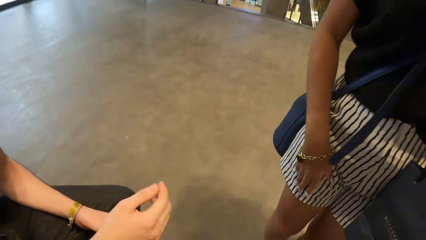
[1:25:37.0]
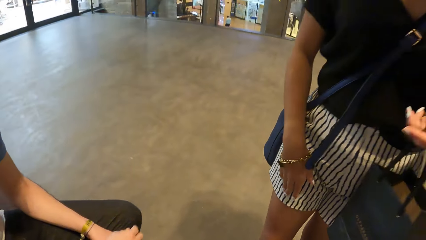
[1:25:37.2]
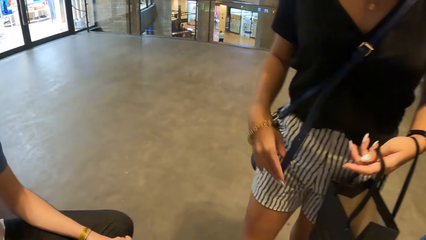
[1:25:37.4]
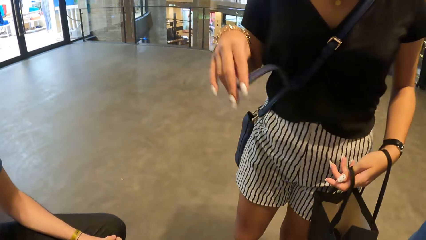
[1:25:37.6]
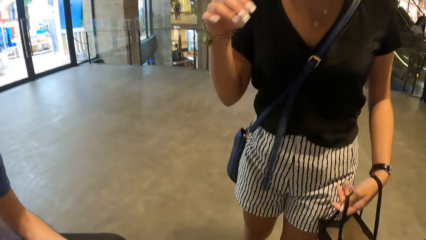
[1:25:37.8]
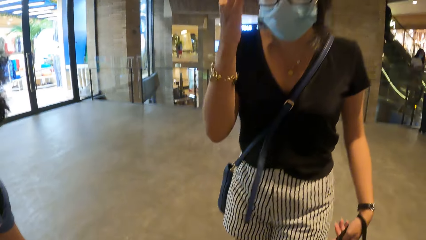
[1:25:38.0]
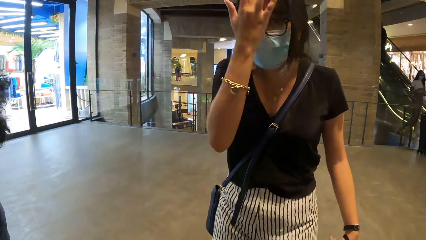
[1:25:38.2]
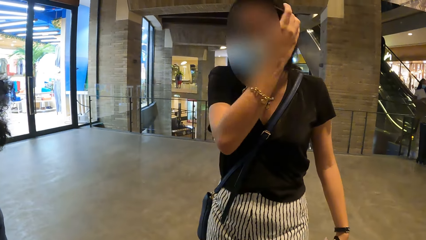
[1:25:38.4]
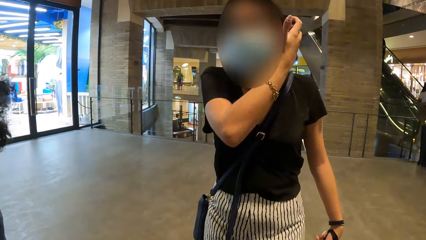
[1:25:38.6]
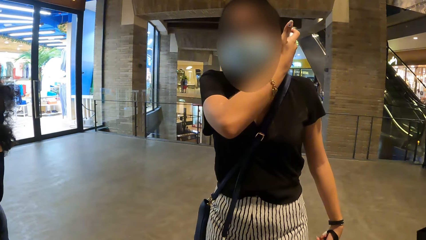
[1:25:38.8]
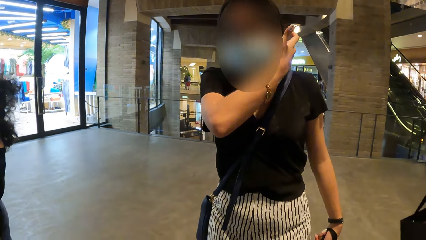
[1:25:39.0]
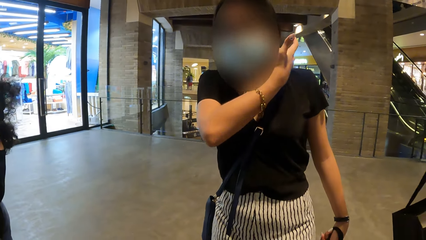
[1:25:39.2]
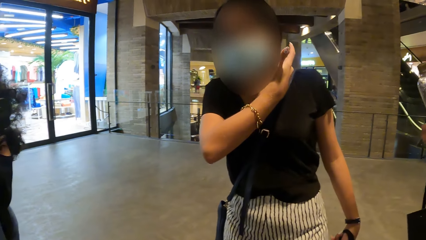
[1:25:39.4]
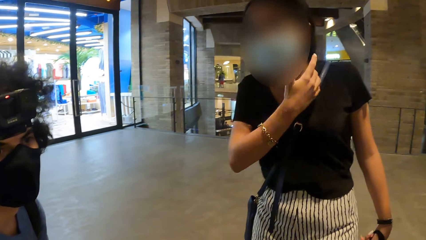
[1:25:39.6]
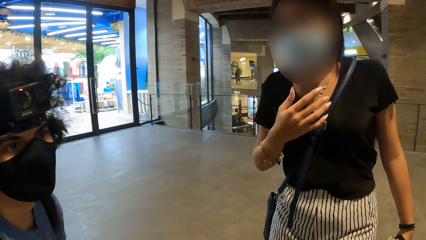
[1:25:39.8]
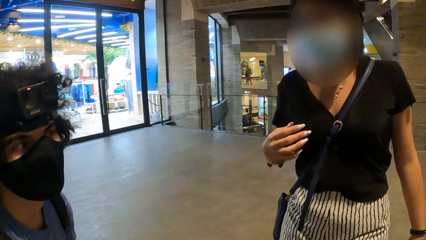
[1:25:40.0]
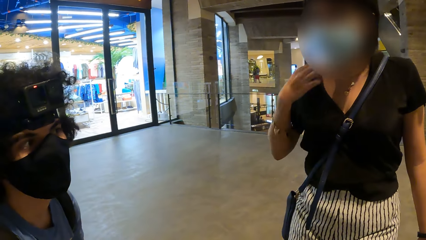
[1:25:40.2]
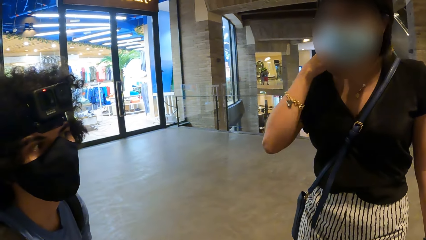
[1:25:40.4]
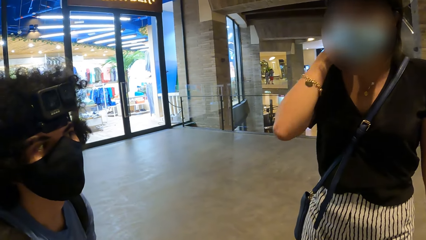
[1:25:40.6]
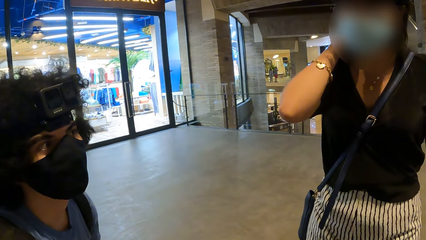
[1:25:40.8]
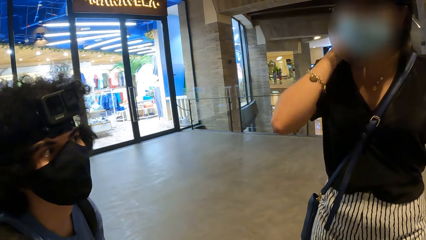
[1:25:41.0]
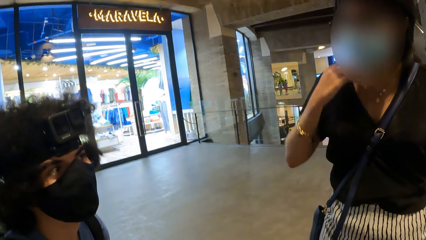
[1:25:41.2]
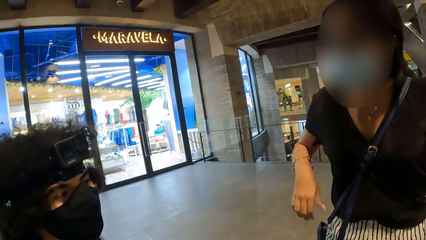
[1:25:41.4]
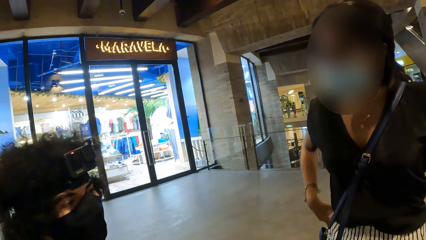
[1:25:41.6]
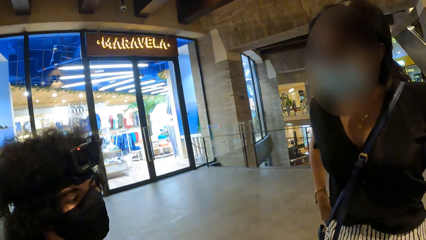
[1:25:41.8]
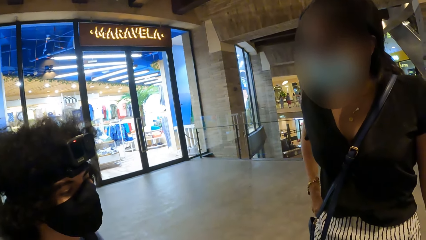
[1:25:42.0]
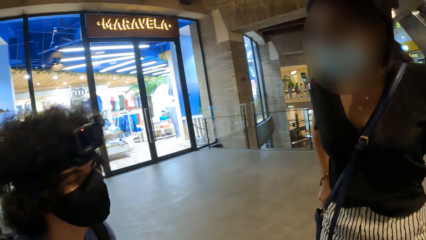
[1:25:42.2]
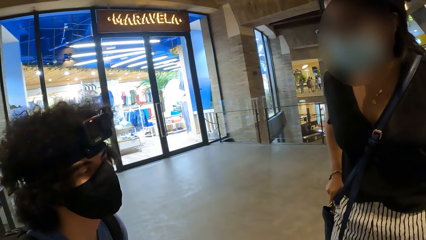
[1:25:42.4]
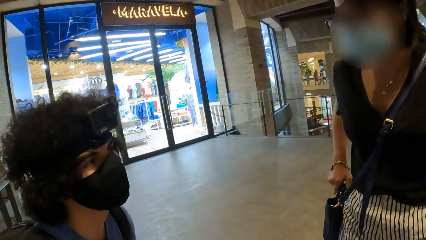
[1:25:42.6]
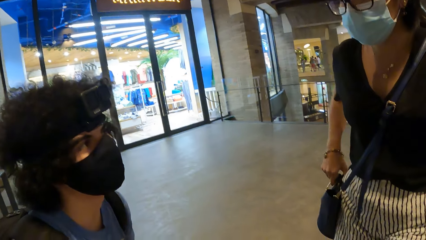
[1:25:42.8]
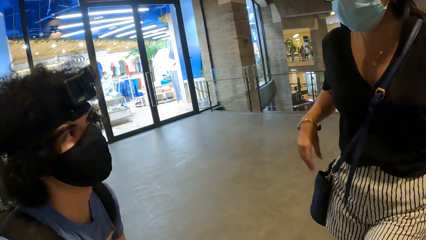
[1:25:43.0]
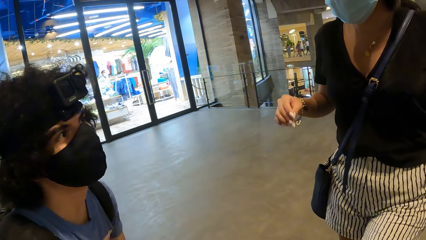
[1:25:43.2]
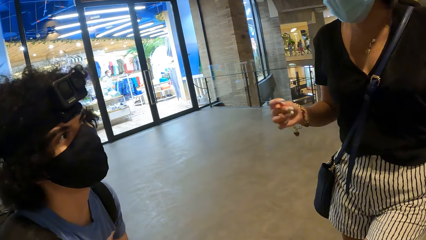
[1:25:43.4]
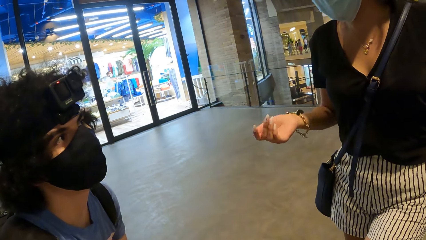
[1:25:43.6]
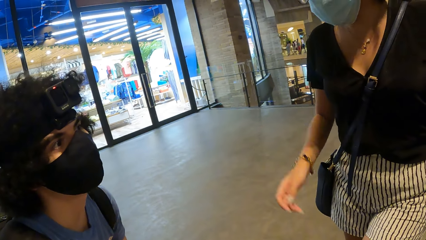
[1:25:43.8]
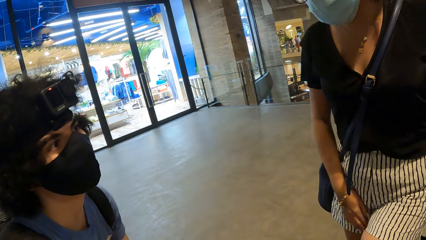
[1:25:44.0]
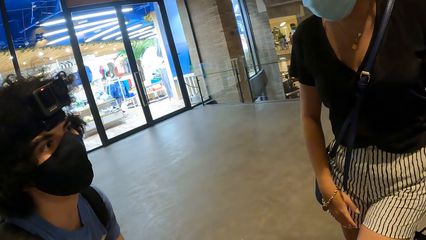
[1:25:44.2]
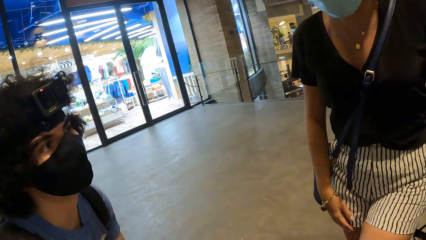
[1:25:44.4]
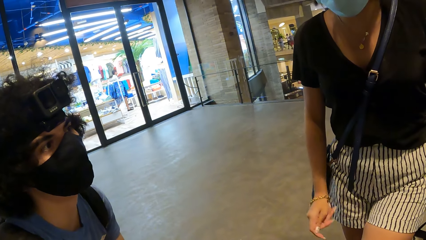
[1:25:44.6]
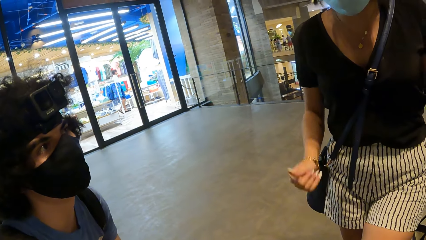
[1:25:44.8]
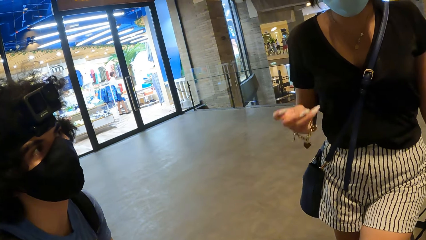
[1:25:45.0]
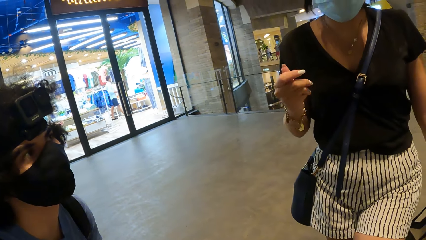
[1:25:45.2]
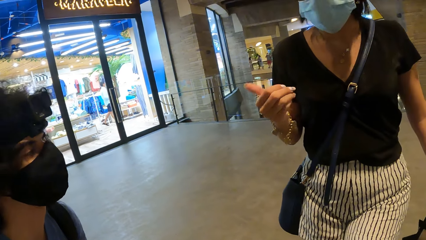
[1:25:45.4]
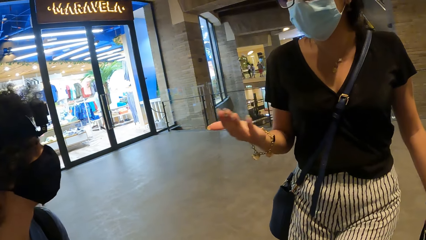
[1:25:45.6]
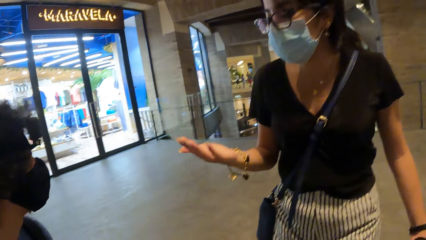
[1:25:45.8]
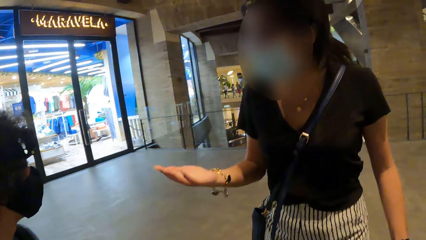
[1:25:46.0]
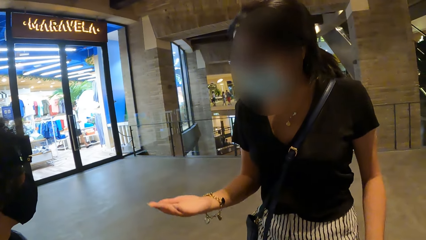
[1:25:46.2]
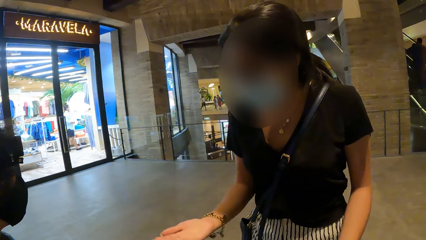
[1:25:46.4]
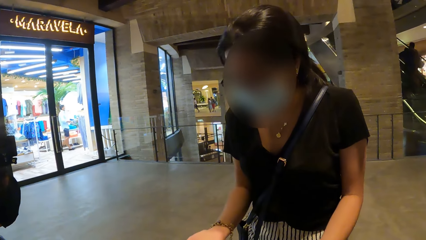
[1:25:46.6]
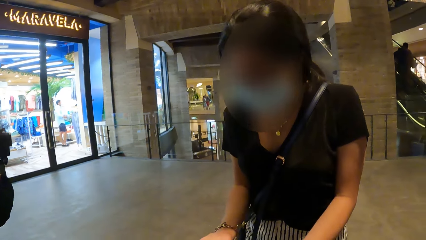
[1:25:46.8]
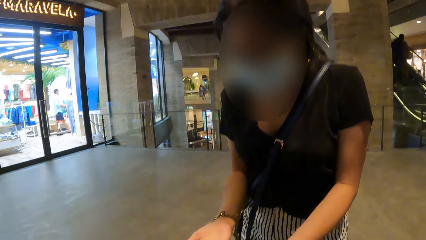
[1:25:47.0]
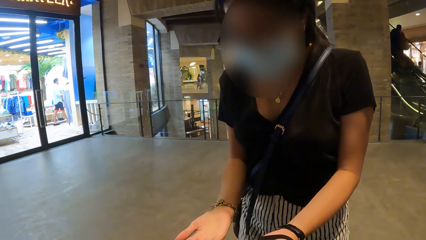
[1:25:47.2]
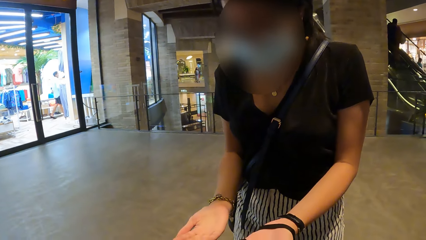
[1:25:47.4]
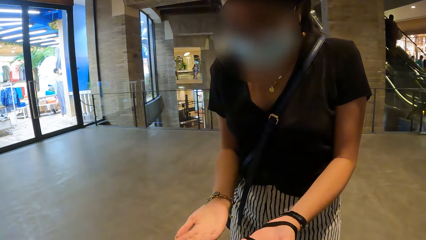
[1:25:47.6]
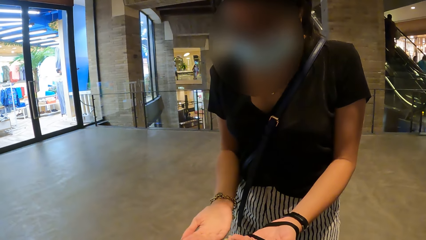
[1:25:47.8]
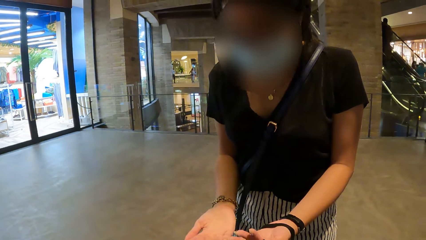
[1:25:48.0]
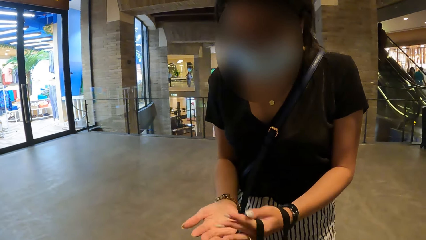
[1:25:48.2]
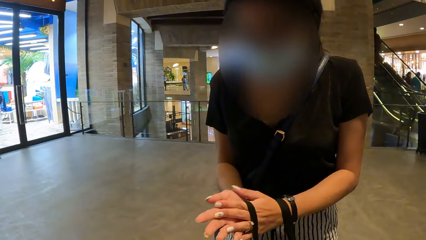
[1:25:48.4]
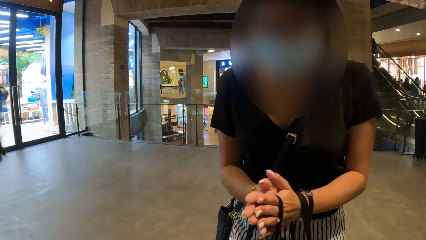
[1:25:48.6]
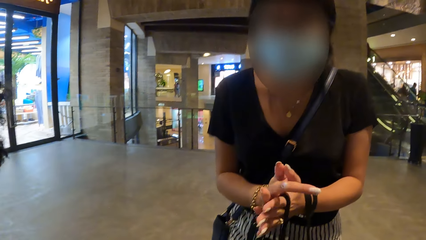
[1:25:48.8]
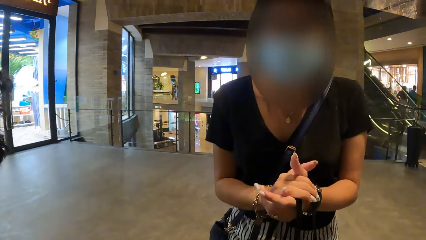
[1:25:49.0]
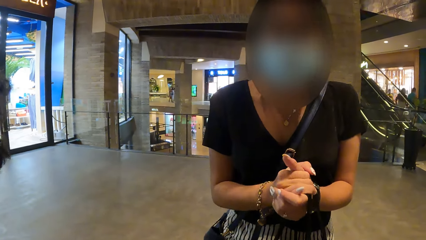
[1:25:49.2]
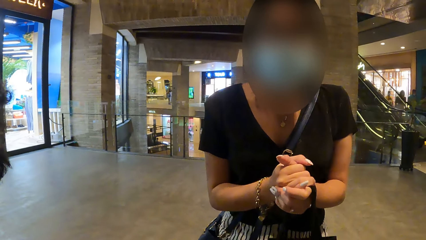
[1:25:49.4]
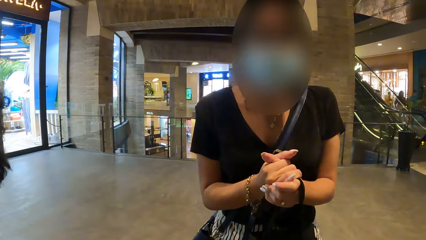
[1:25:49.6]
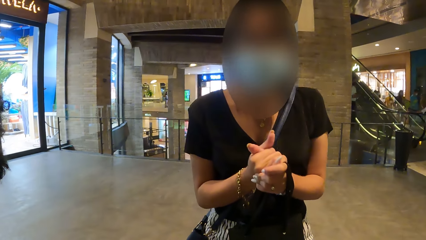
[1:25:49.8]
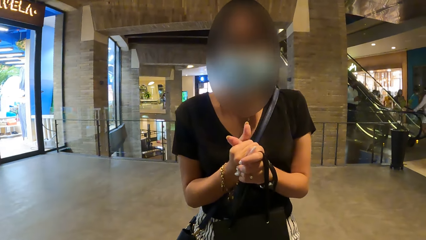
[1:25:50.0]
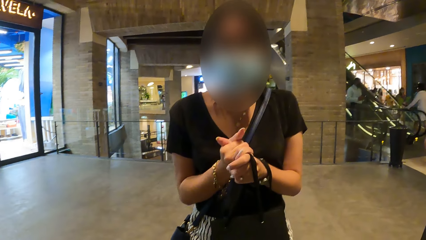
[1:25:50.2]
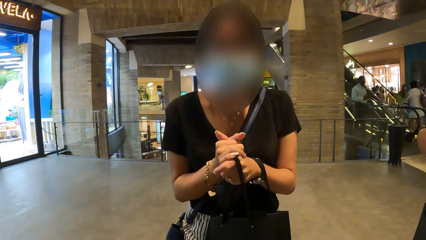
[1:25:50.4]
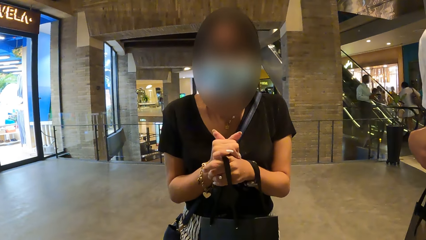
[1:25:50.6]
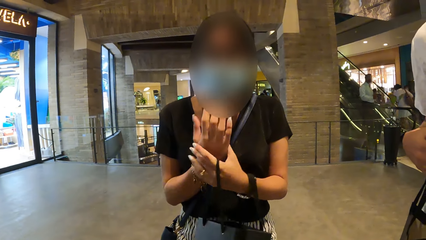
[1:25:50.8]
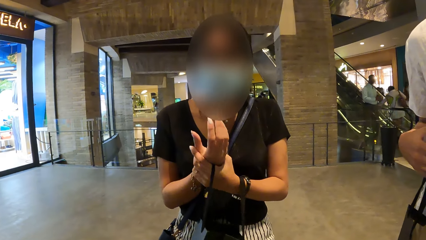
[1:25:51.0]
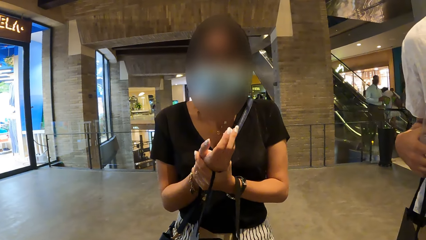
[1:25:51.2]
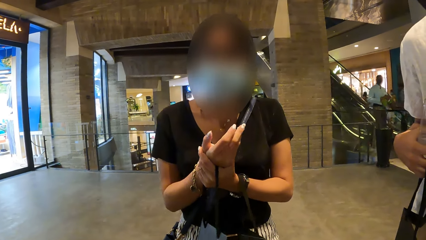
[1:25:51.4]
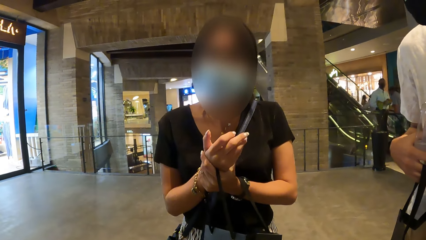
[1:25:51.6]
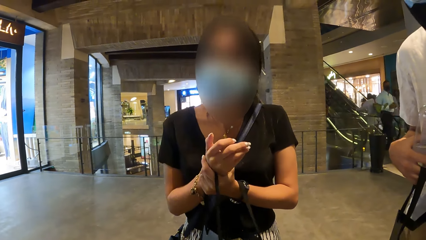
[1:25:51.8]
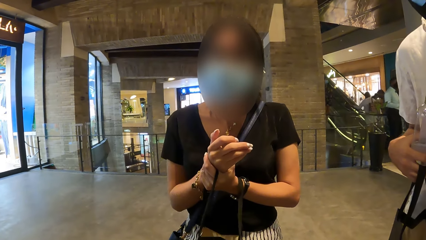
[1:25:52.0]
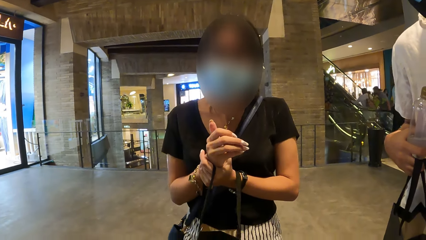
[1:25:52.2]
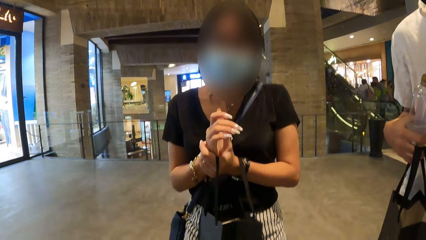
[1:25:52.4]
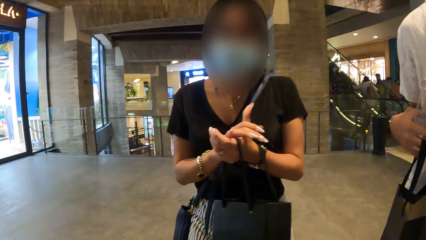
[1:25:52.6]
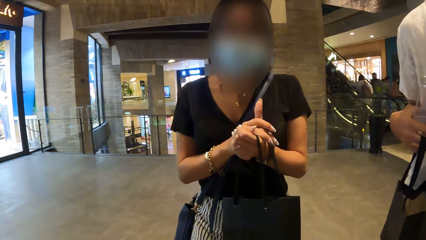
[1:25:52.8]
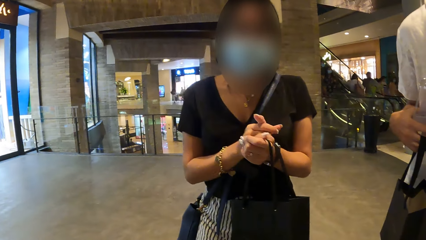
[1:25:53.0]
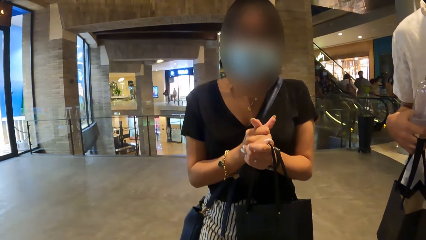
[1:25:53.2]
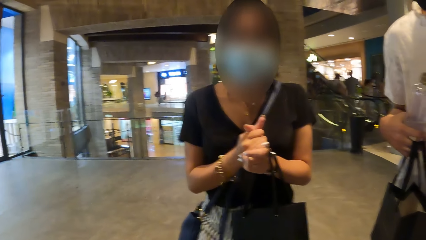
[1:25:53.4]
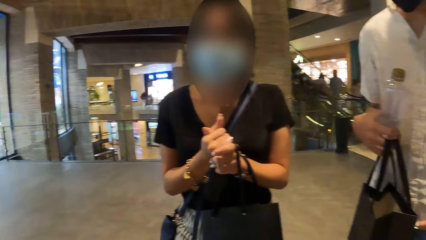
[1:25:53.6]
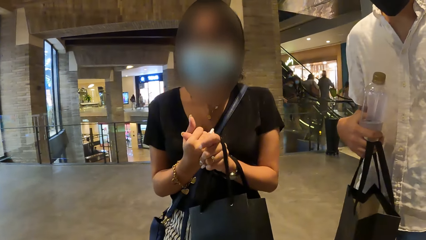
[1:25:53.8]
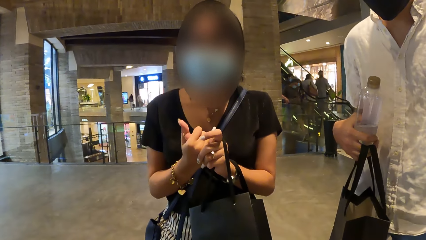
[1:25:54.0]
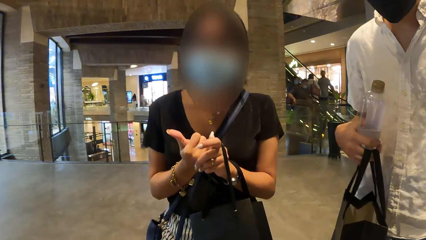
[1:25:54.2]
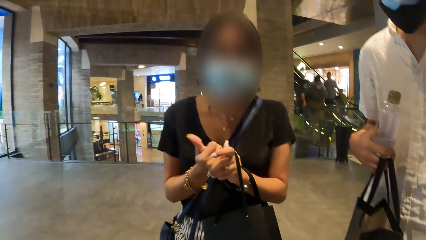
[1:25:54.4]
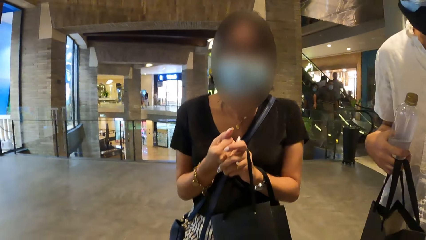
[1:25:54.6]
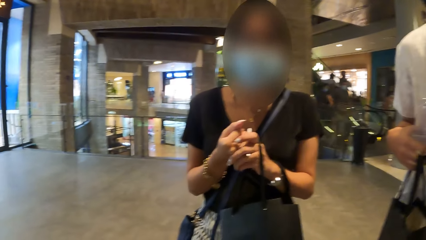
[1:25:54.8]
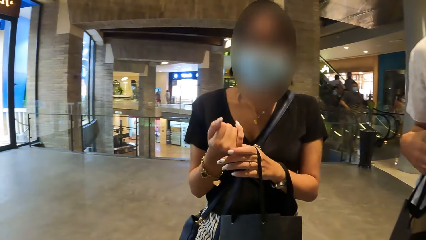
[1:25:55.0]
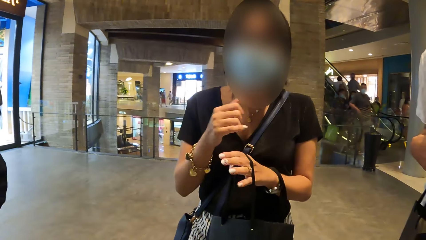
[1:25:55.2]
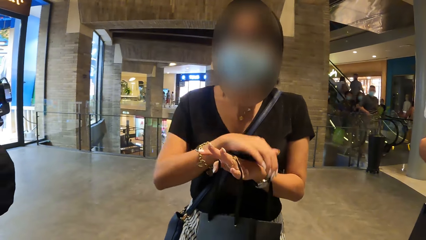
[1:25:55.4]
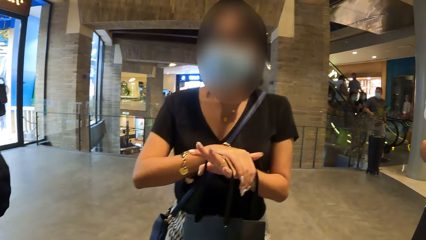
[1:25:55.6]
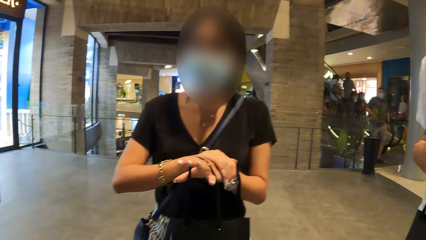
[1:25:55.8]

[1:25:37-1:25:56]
A man interacts with a woman. The woman touches the hair. The camera wearer looks at the woman. The woman interacts with the camera wearer. A man rubs the hands together.
